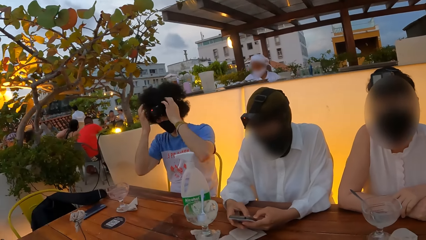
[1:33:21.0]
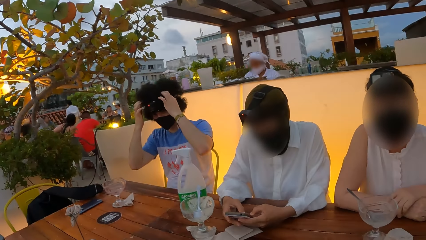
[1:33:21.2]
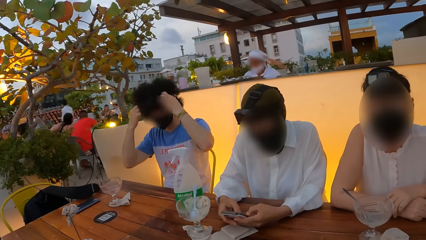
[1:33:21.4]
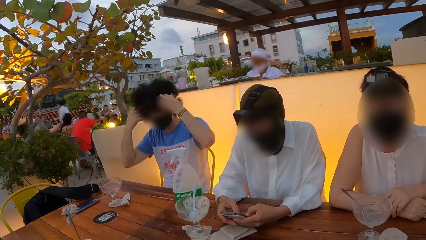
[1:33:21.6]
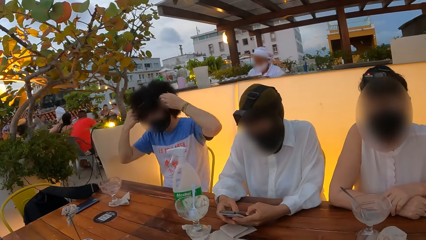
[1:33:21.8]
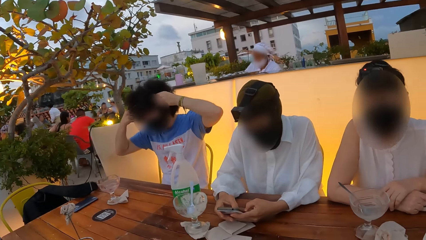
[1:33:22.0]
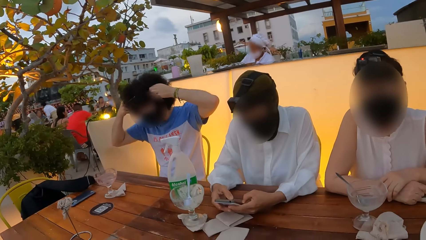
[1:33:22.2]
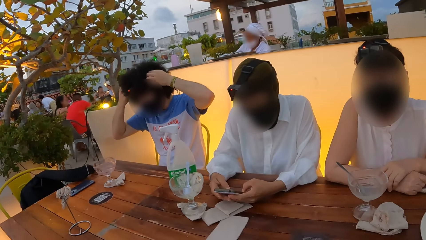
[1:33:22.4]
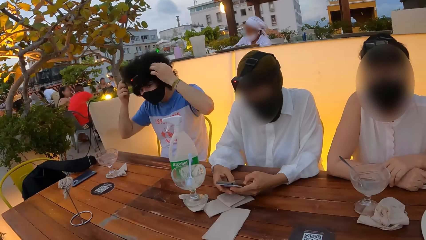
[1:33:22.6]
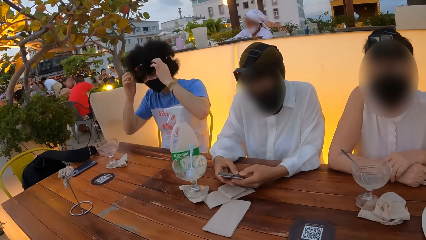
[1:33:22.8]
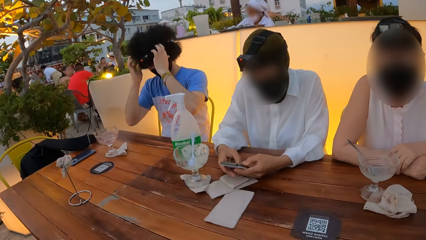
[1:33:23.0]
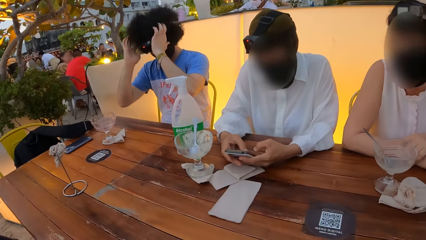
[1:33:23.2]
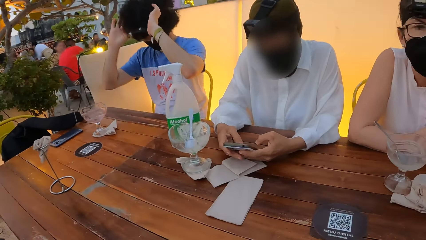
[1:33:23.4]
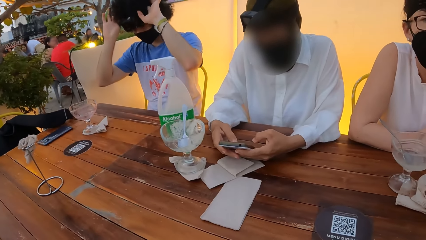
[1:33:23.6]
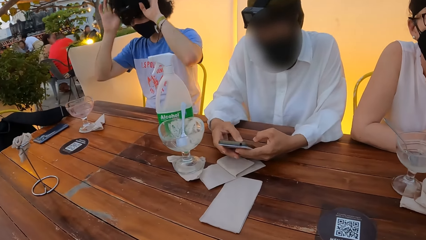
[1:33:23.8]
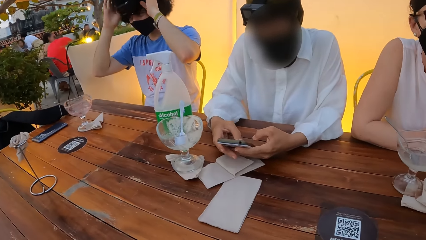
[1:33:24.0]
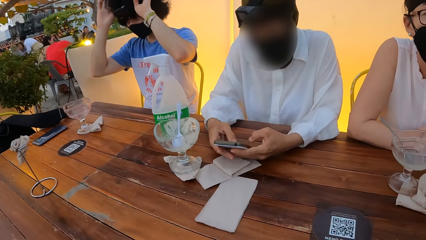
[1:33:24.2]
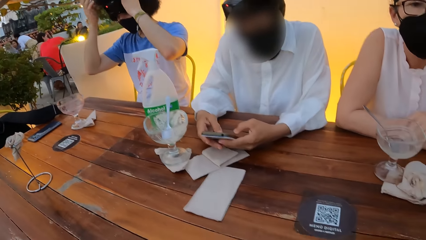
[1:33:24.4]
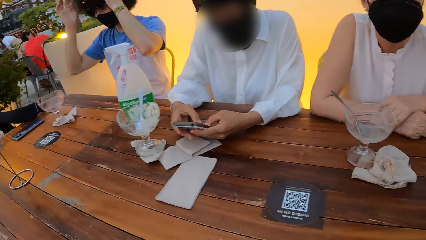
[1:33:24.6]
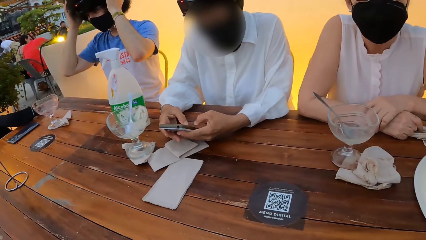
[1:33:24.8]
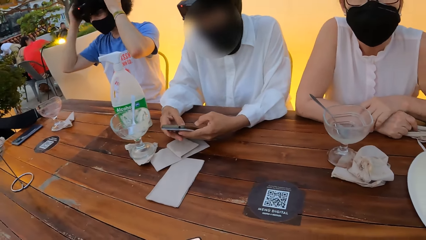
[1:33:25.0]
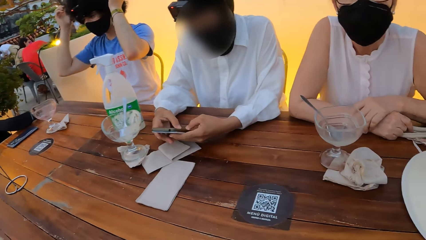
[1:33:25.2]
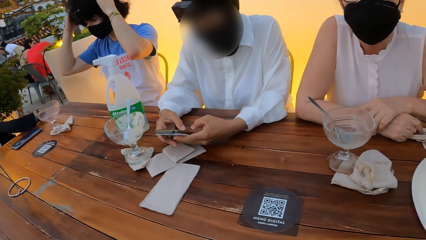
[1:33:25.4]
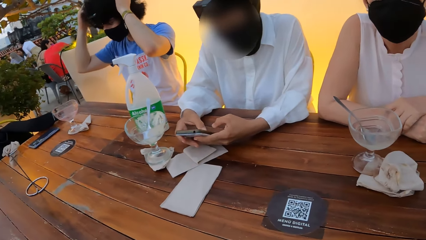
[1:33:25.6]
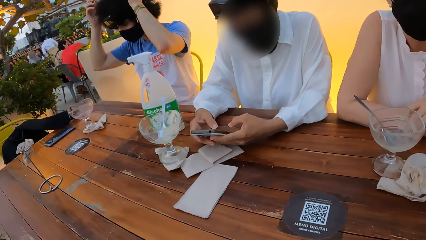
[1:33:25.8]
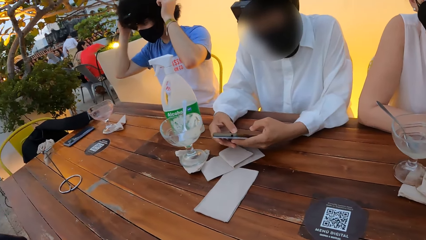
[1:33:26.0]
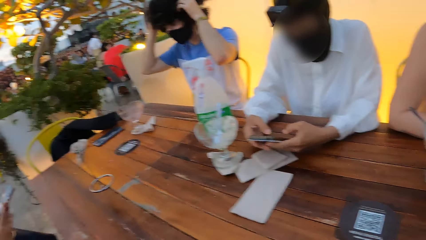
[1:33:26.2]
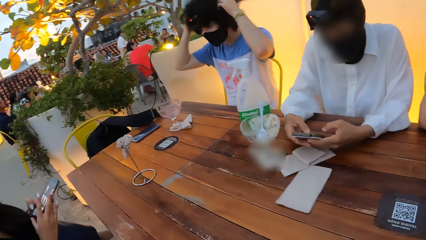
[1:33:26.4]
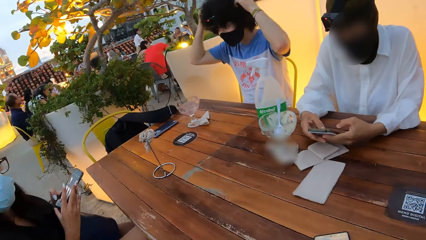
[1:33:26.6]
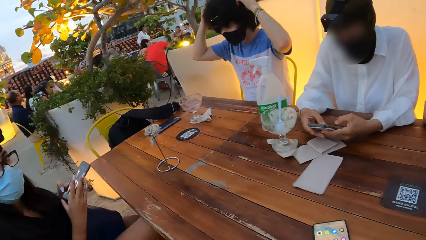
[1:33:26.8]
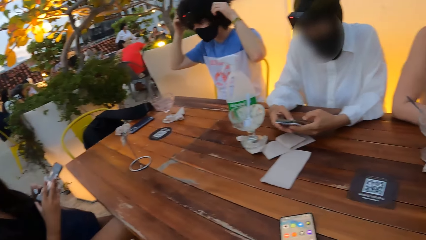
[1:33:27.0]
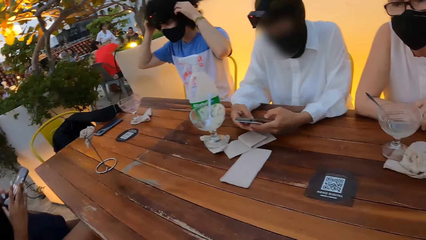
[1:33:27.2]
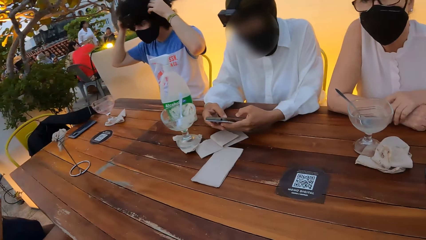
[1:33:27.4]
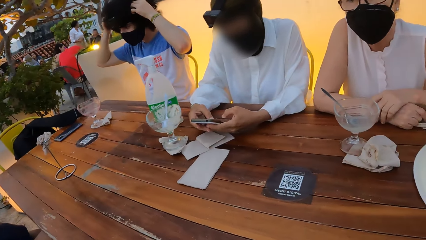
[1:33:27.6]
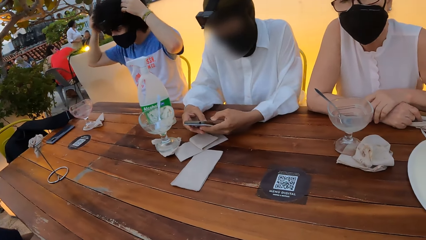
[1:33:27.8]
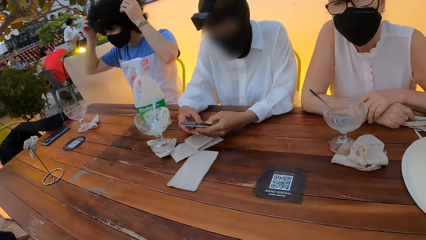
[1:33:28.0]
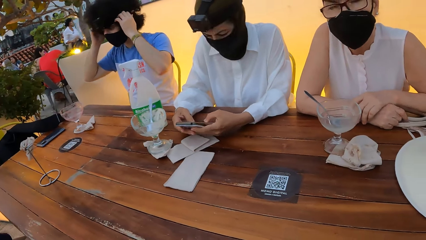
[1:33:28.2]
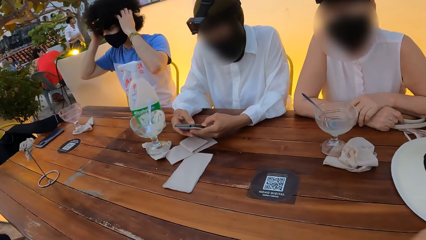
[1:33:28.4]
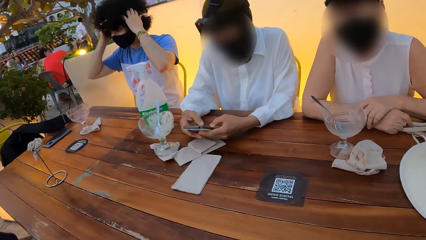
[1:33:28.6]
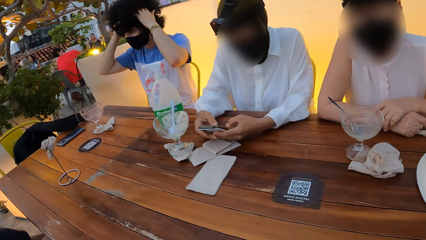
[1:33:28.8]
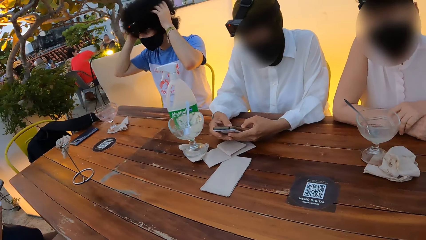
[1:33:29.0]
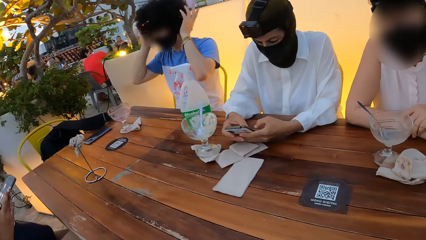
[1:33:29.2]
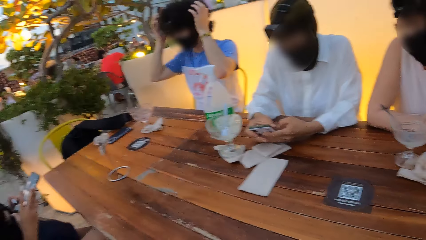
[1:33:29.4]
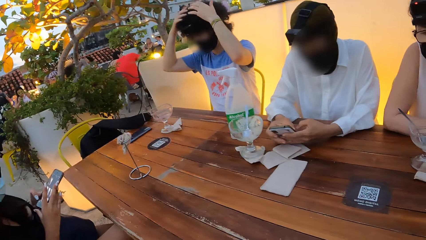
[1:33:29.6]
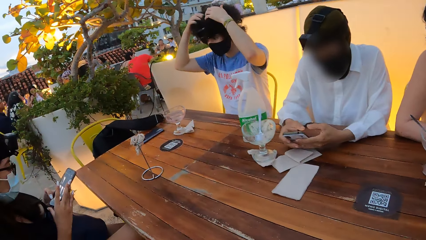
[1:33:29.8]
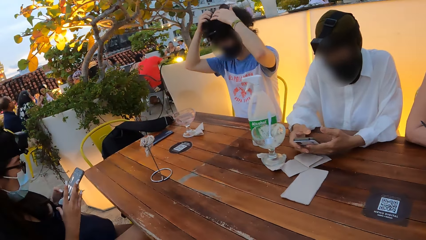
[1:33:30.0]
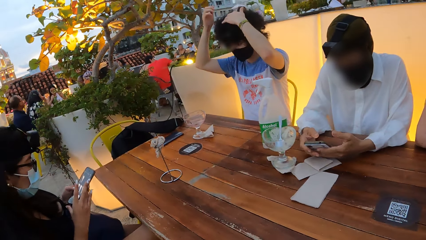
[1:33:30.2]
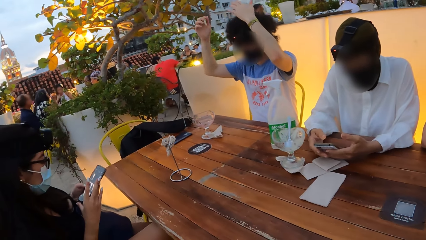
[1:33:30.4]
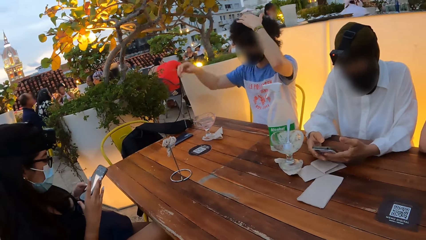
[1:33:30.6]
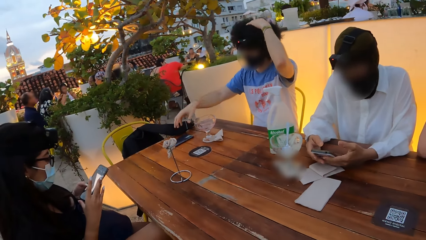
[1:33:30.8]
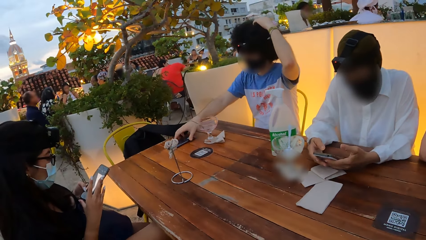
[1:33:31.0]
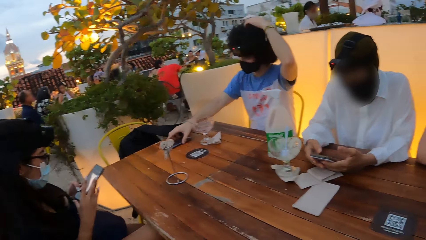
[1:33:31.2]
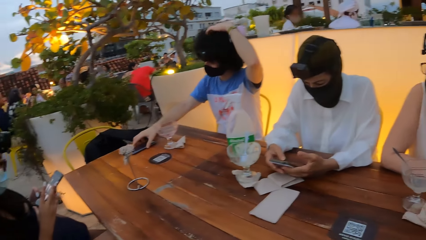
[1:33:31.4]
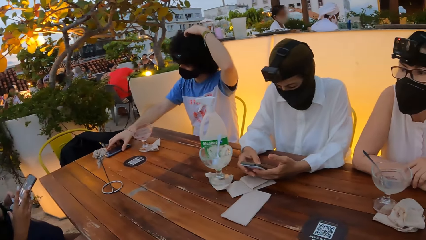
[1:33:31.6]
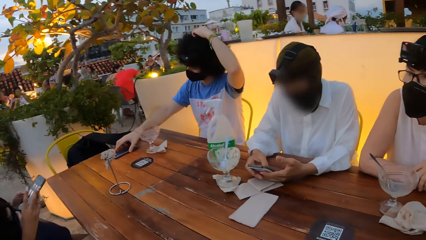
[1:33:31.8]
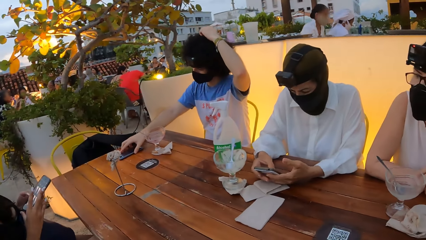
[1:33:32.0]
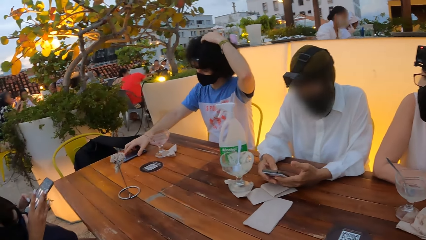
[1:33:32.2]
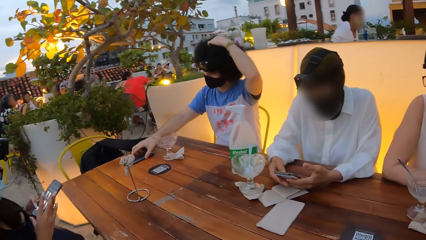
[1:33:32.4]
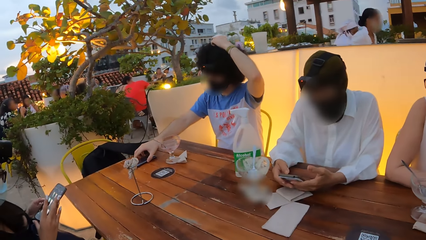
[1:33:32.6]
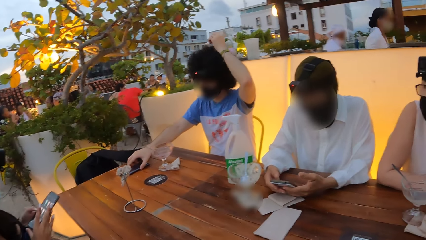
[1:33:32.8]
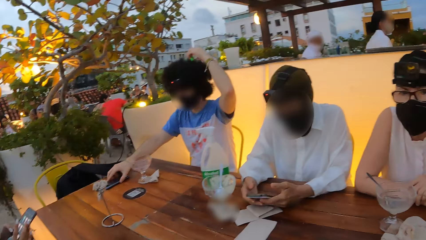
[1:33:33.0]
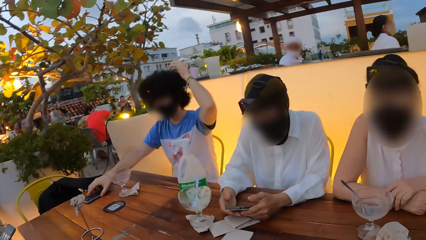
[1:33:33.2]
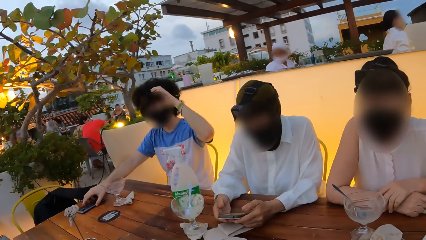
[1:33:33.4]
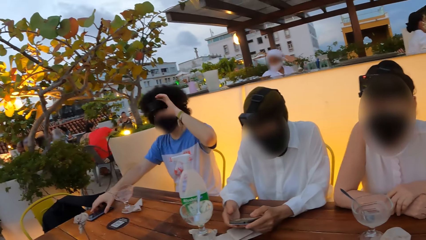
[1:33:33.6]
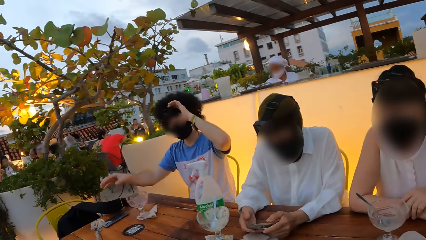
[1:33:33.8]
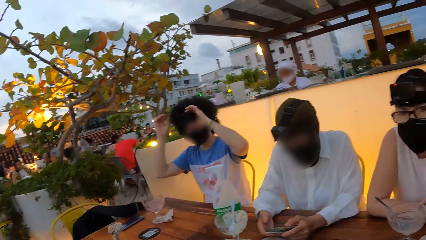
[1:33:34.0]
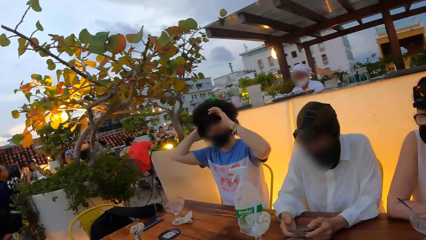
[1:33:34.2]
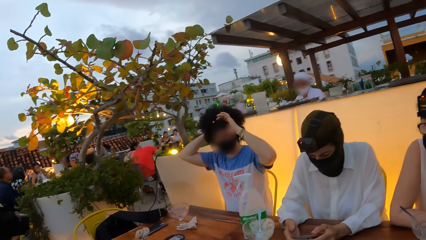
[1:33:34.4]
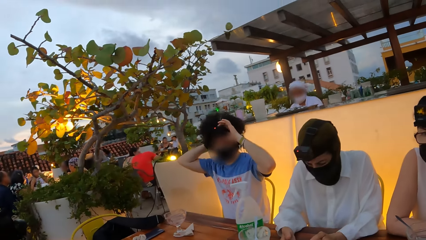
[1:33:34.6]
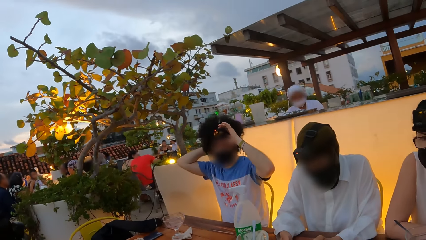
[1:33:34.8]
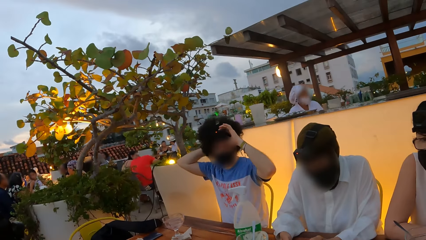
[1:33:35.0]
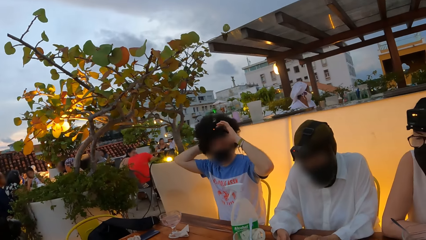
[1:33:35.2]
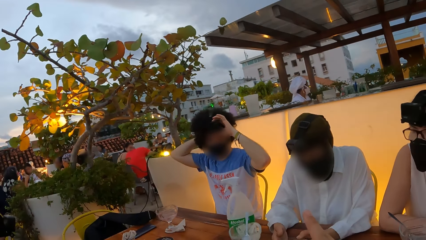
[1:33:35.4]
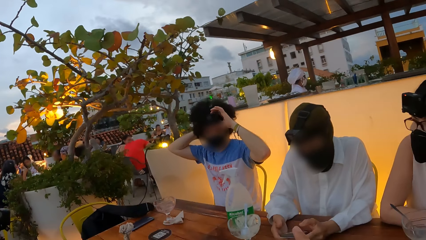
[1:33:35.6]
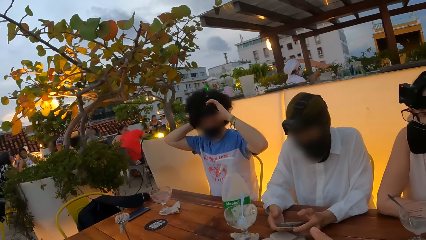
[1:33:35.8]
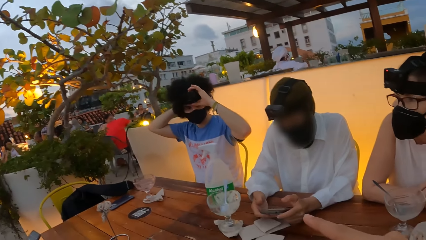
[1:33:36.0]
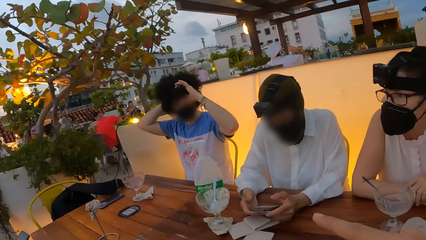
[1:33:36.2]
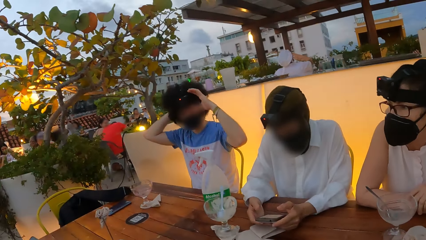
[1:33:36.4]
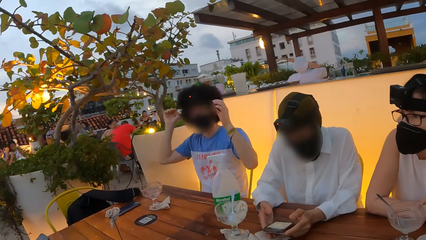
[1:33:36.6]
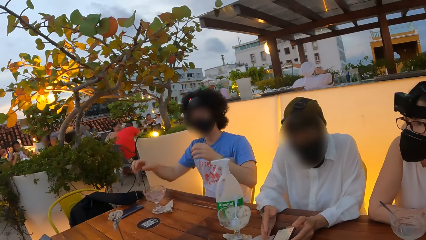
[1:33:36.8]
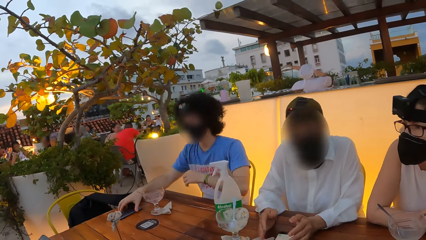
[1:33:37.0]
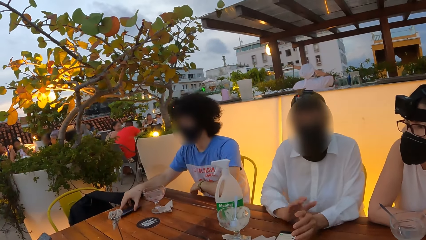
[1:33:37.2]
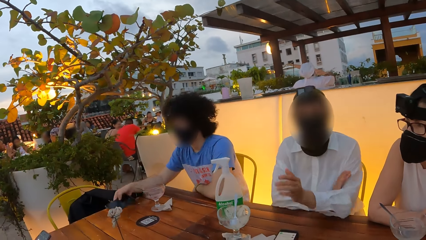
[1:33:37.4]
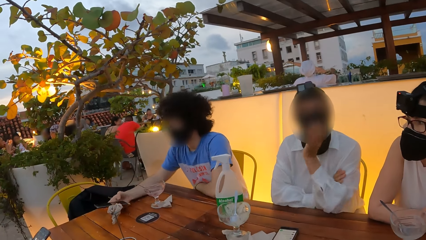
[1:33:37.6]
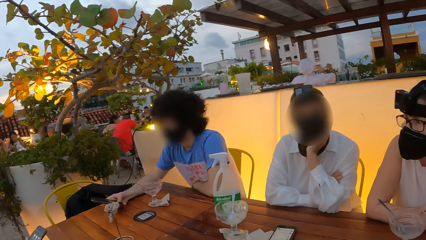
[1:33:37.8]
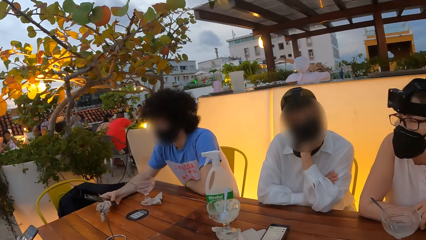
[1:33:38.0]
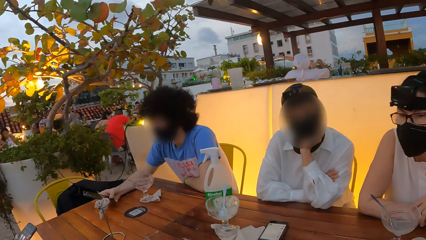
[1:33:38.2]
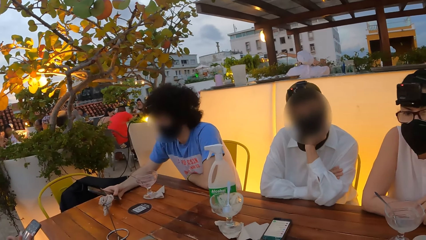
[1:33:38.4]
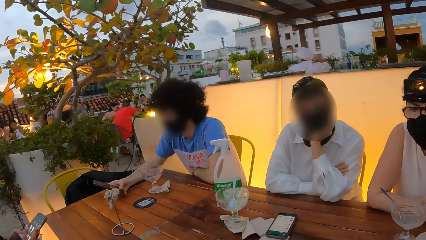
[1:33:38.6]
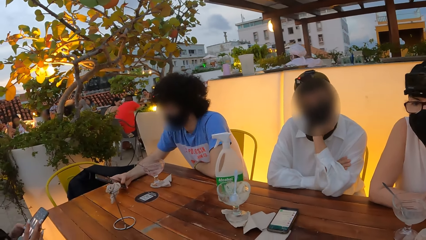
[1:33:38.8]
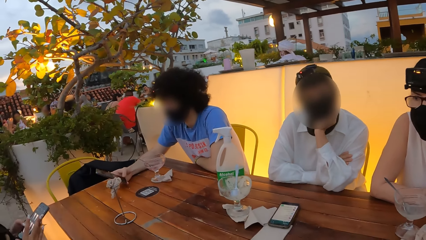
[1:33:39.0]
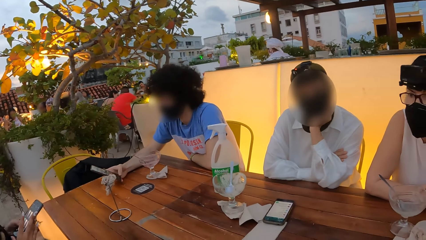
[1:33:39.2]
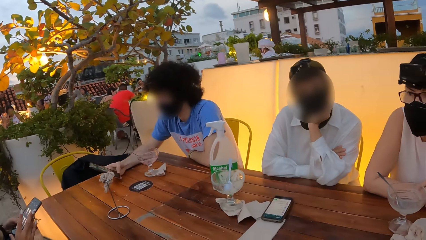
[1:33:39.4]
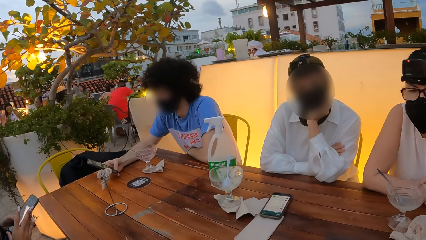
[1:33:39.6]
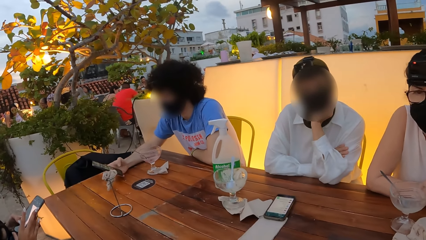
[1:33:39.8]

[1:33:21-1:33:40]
The camera wearer looks at a woman and another woman. The first woman uses her phone. The camera wearer interacts with a man. They interact with a lady. The first woman looks at the camera wearer.
